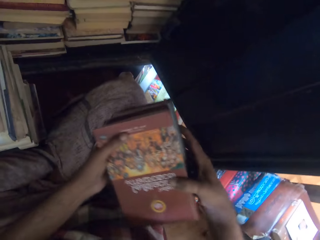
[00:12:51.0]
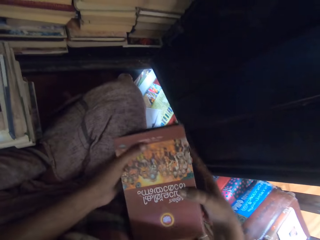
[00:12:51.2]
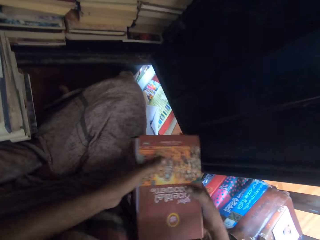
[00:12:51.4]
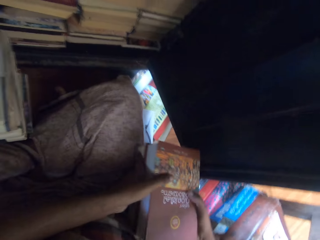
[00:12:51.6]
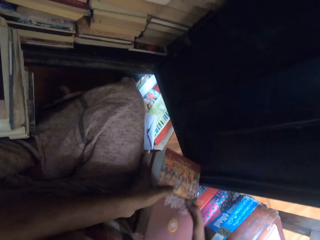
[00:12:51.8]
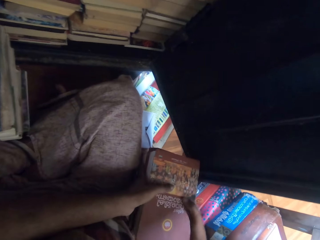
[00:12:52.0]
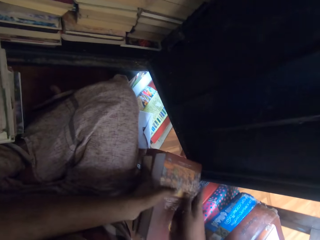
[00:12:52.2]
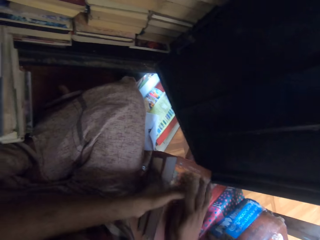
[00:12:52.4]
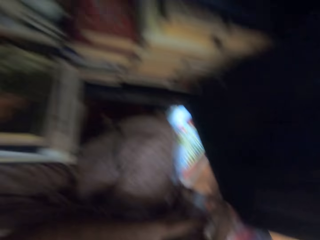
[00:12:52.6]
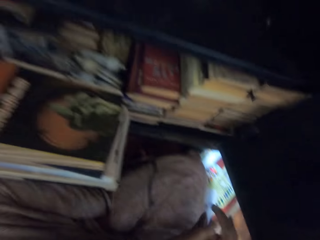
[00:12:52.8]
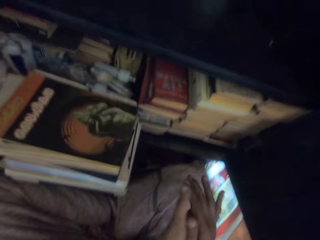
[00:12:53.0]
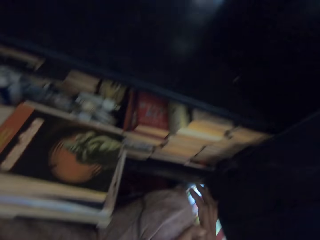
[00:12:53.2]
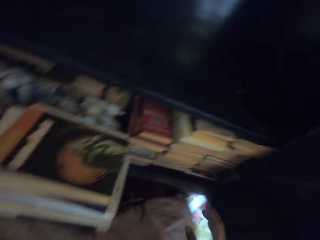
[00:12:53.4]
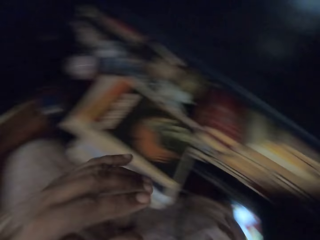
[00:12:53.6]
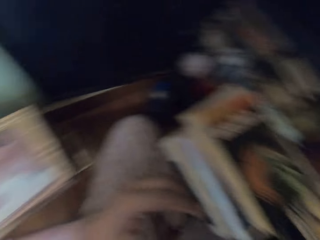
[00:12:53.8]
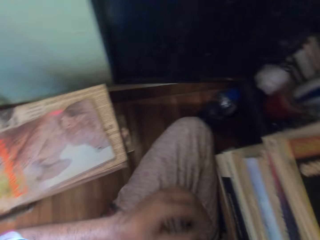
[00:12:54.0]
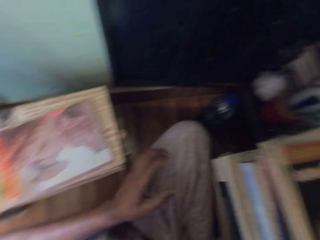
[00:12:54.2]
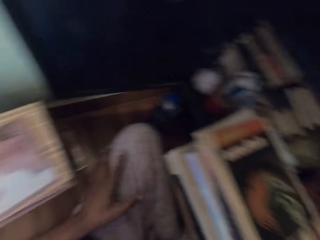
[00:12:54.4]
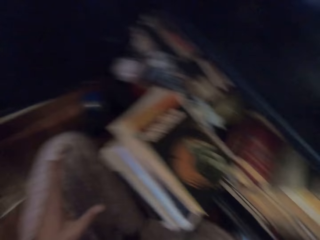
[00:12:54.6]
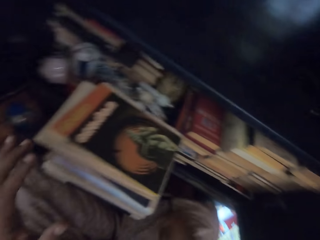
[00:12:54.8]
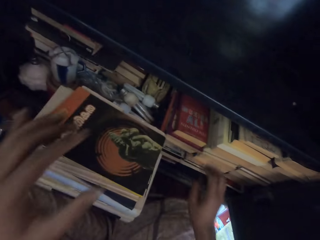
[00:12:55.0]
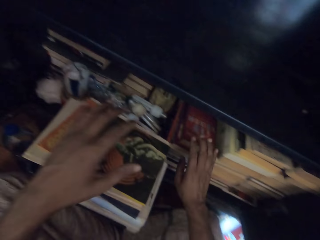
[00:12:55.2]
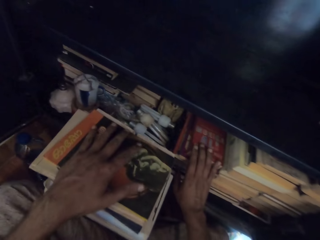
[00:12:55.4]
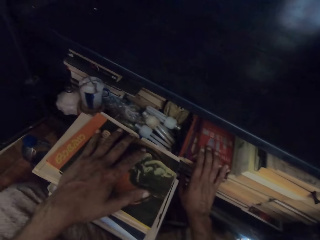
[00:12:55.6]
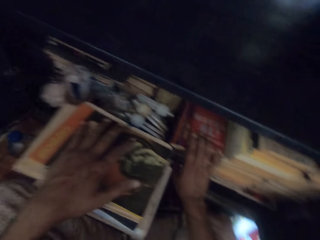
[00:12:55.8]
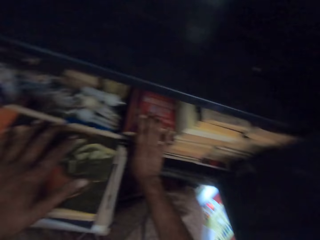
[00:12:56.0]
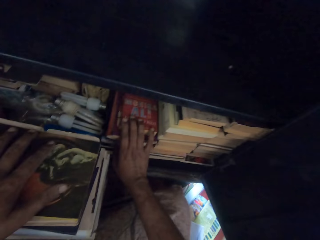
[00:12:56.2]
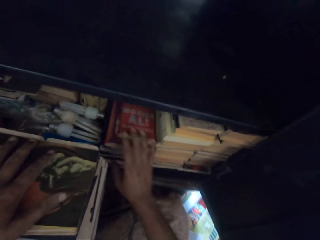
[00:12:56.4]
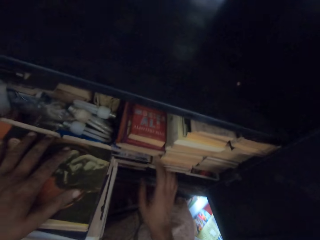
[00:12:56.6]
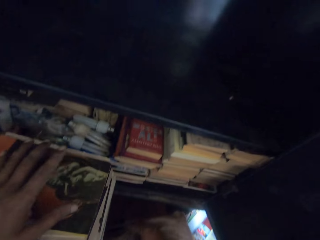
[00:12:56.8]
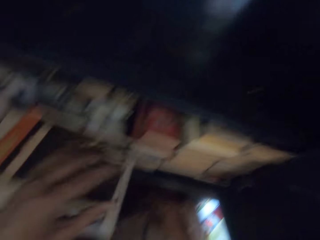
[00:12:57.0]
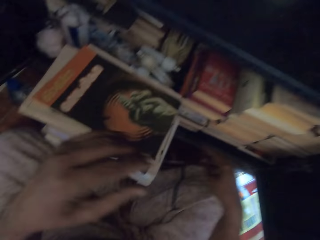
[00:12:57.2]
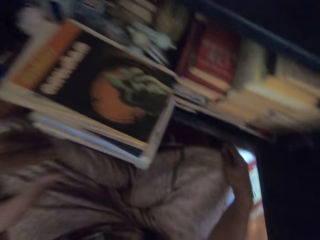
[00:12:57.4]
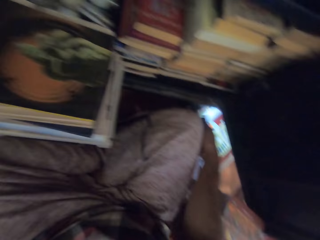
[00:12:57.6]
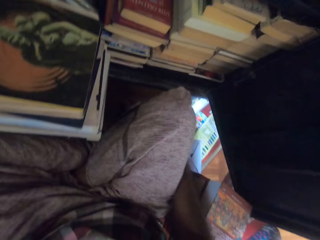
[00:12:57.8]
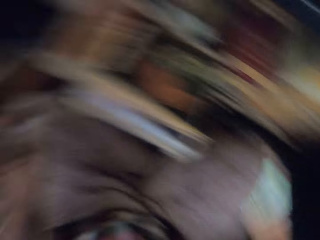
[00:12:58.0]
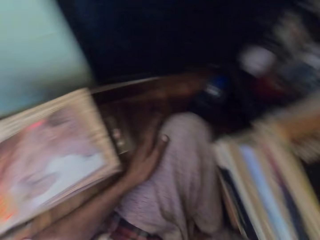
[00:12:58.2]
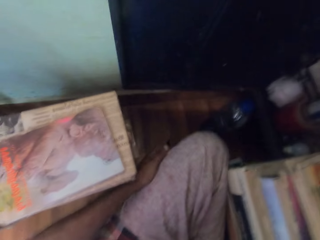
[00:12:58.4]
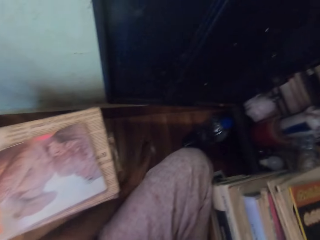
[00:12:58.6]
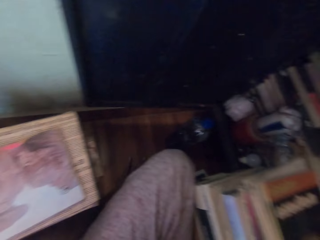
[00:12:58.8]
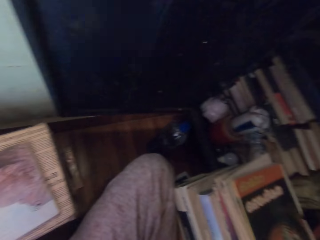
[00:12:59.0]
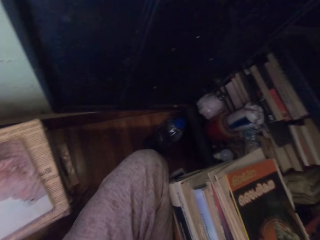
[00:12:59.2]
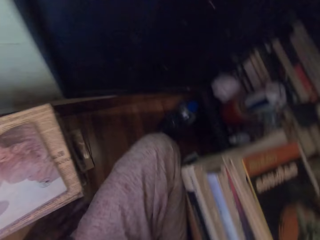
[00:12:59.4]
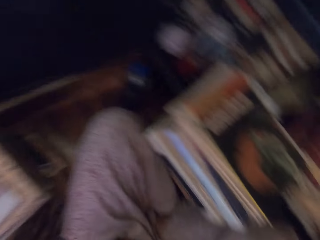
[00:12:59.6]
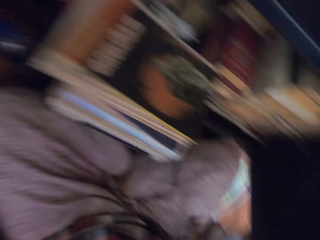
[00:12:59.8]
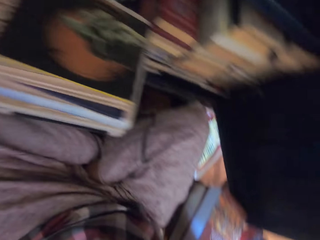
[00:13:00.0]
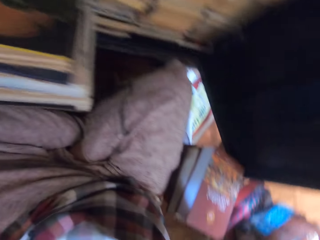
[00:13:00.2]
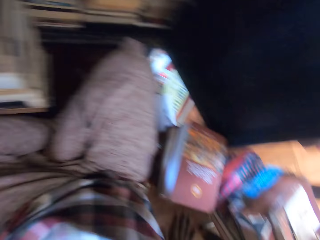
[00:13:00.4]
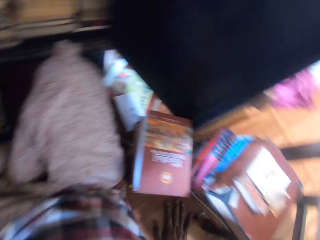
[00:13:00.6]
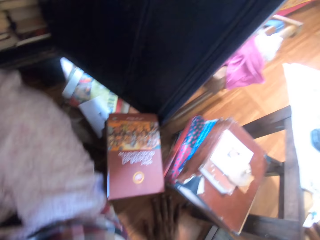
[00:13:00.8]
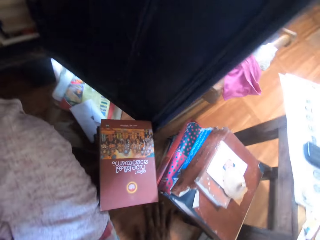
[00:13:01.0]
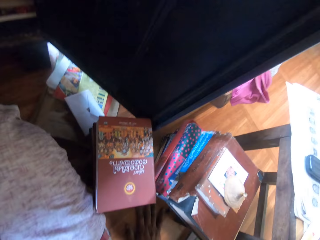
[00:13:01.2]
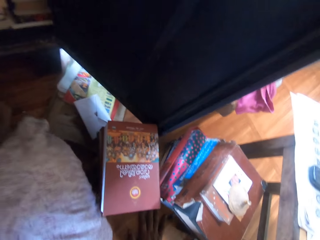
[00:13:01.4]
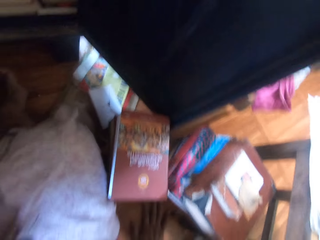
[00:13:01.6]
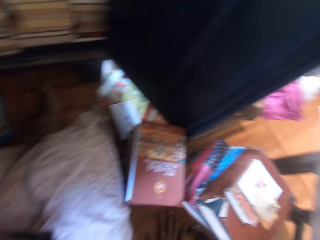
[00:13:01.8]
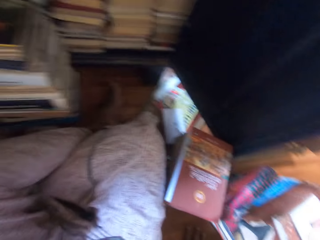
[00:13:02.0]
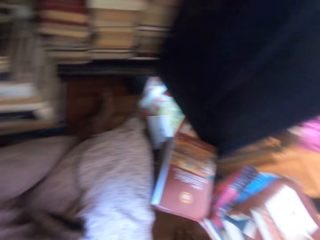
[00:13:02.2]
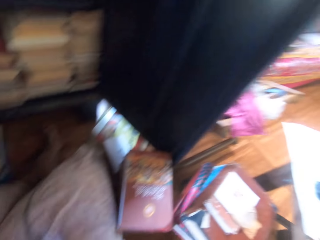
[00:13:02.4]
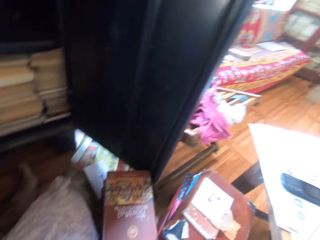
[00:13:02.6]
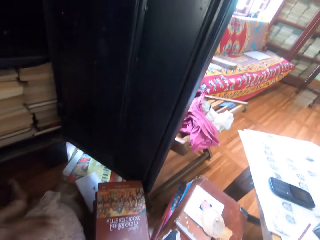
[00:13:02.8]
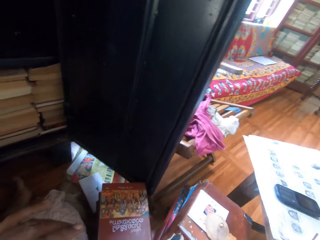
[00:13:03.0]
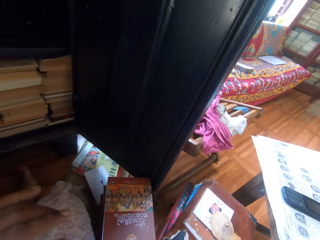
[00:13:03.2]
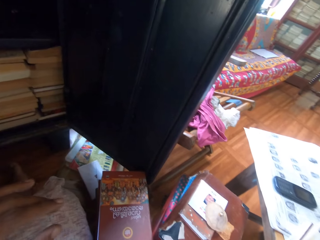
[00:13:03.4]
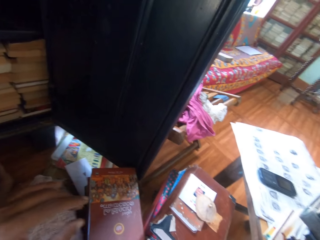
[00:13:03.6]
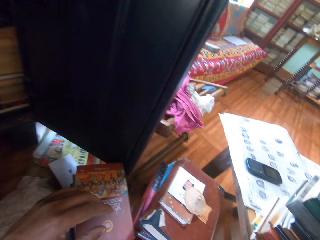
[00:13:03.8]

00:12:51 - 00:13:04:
The camera wearer drops the books on the pile of books with both hands. He dusts both palms together. He touches his thigh with his left hand. He places his left hand on the pile of books on the floor. He touches a pile of books in the book shelf with his right hand. He rubs his knee with his right hand. He puts his left hand on the floor. He puts his right hand on the floor. He moves his body.

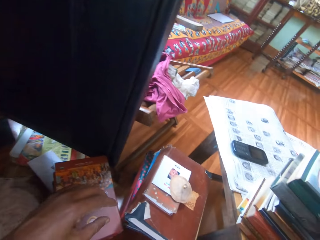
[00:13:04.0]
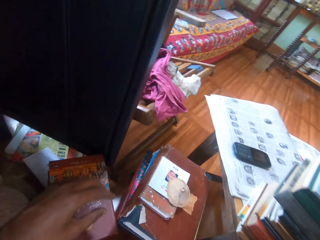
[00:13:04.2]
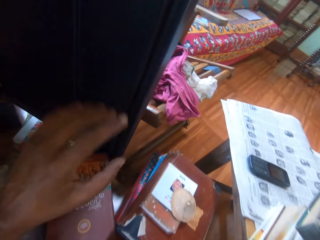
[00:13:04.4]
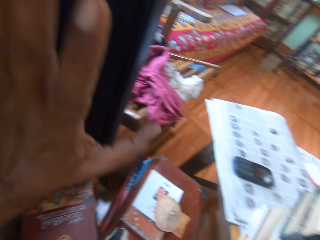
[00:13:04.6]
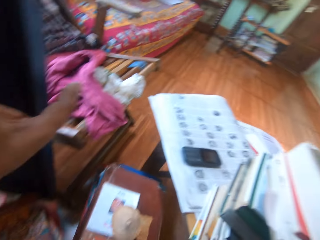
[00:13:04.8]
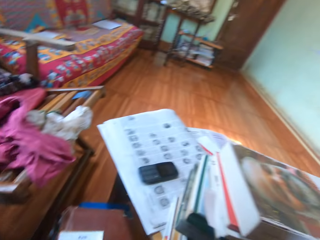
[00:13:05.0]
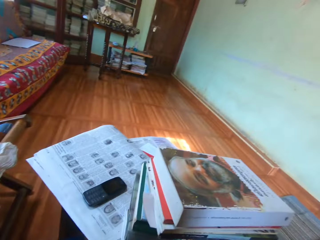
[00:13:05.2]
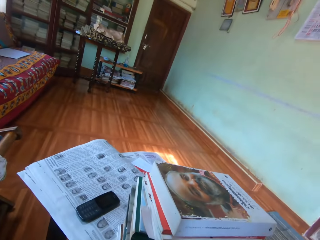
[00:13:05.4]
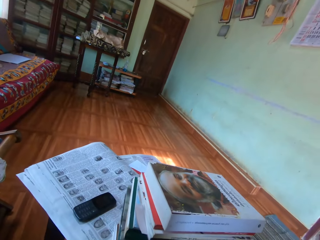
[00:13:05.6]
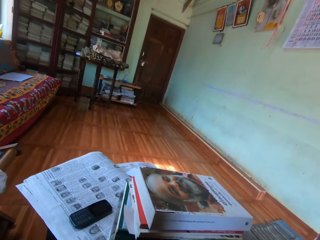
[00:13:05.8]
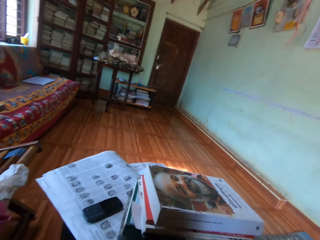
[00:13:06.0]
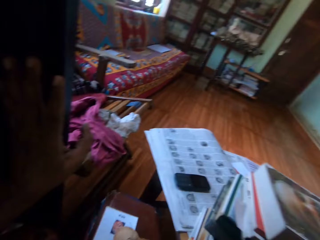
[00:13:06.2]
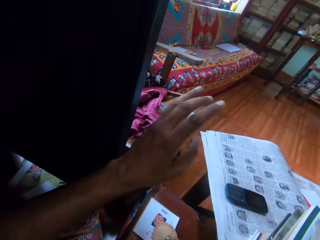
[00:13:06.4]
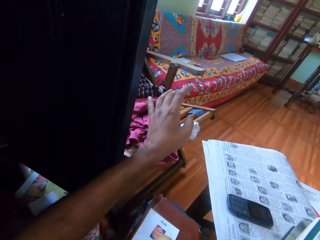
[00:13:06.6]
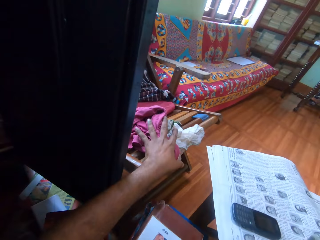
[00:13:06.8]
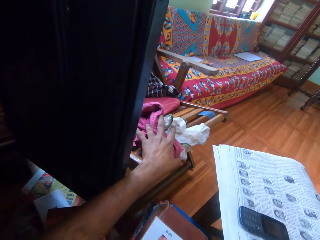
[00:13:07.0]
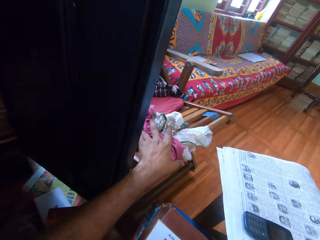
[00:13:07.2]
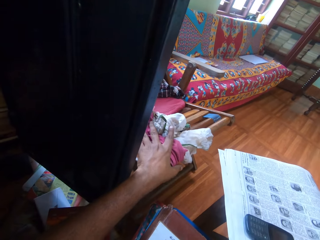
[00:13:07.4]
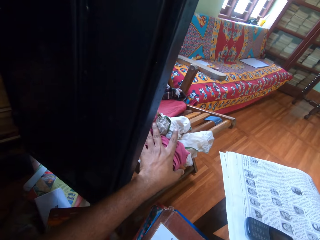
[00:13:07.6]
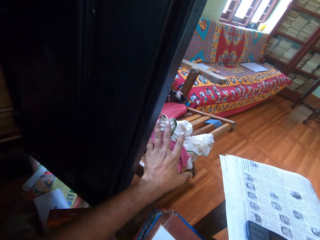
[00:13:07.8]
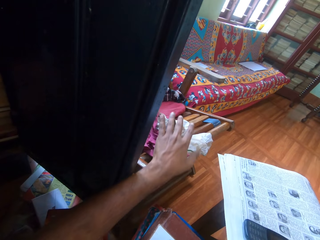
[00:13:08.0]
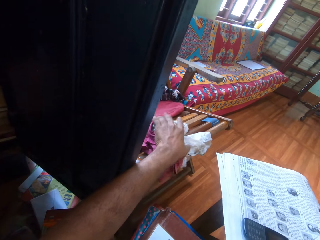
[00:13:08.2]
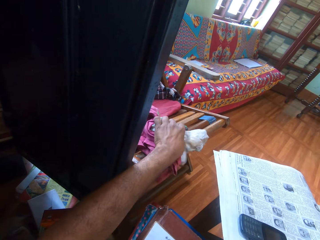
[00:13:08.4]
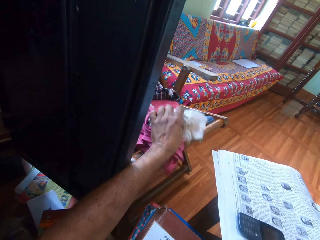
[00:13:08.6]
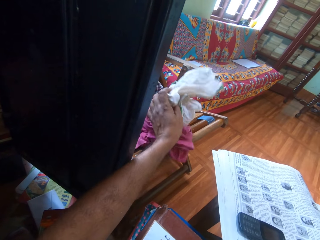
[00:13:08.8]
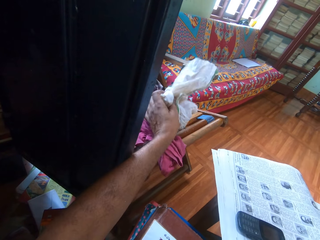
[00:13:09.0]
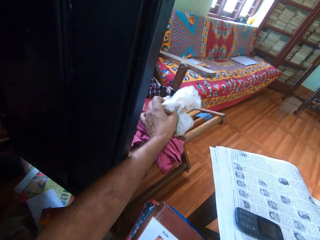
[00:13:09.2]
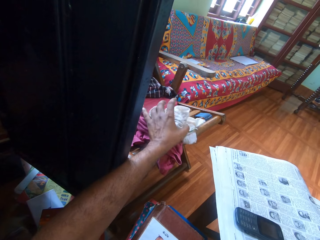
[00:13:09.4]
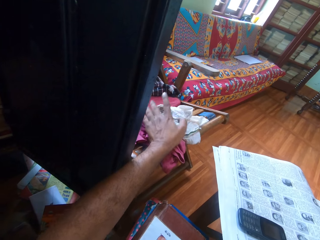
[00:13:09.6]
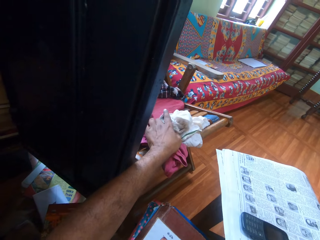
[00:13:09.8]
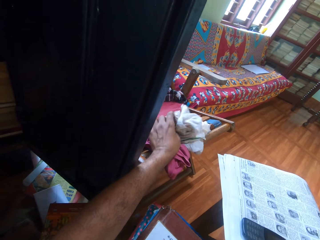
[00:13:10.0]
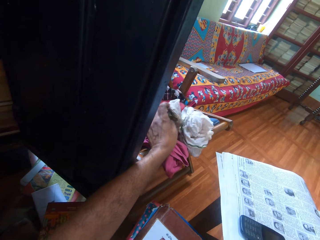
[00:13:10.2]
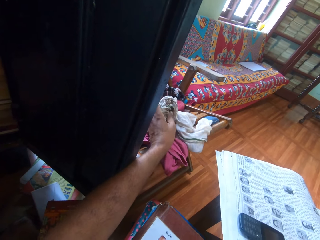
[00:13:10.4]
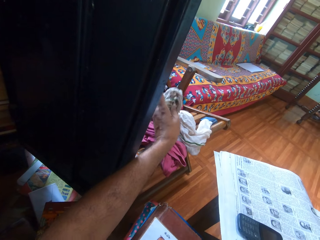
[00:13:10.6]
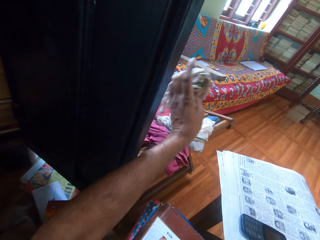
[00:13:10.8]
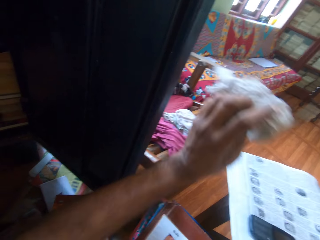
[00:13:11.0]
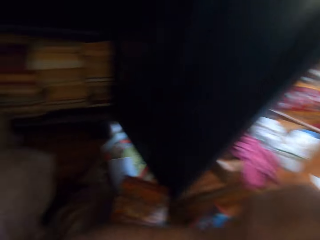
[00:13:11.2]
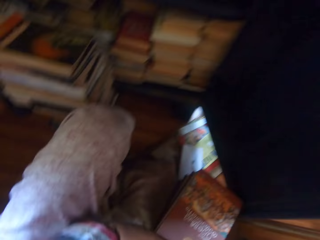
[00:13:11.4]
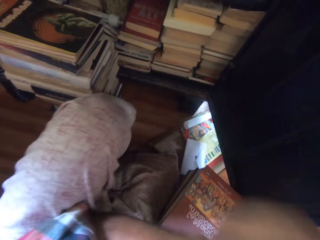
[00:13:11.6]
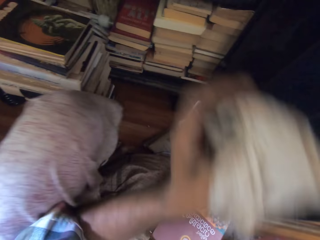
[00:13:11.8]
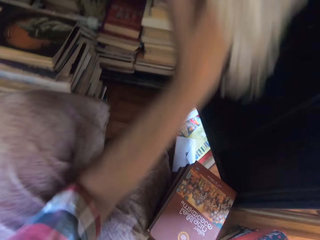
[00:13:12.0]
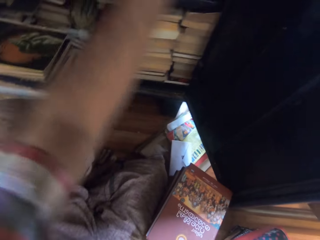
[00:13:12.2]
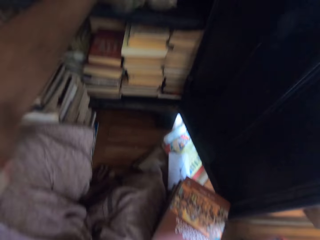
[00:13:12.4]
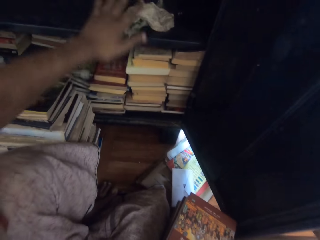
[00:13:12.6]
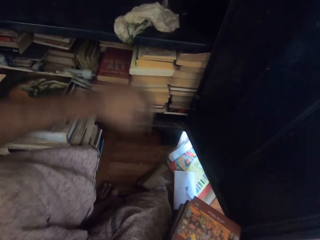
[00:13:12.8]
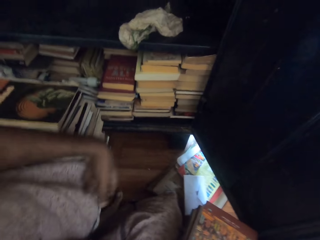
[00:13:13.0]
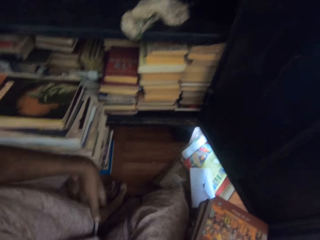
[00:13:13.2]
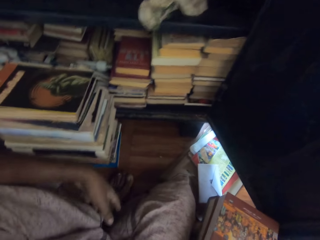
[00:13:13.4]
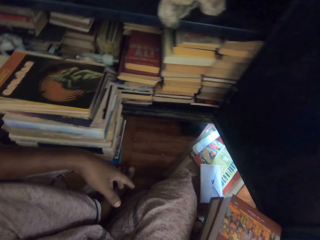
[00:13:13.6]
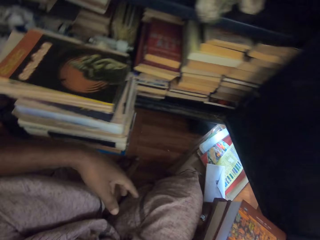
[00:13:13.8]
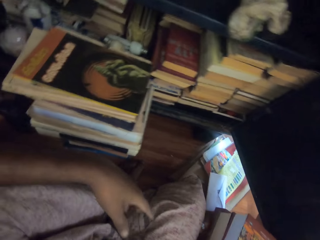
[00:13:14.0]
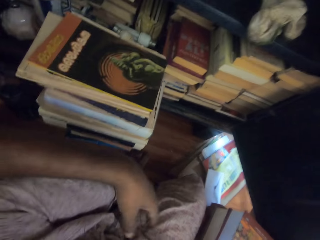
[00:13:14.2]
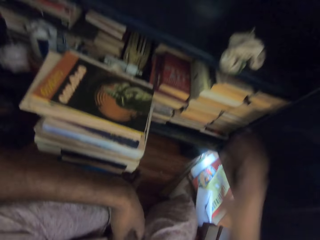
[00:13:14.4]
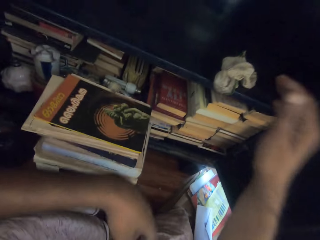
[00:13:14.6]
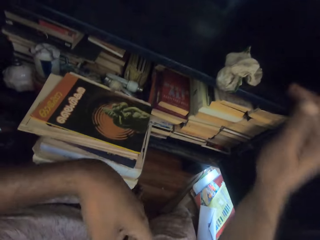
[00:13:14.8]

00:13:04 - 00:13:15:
The camera wearer supports himself with the shelf door. He touches a piece of cloth on the chair with his left hand. He raises the towel from the chair with his left hand. He picks up the piece of cloth from the chair with his left hand. He drops the piece of cloth in the book shelf with his left hand.
